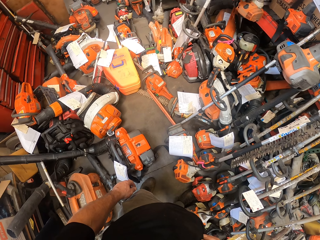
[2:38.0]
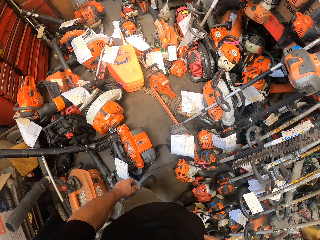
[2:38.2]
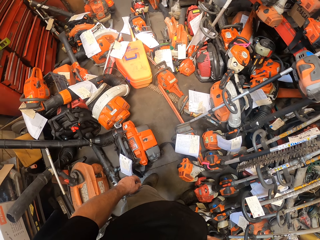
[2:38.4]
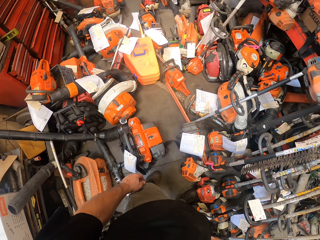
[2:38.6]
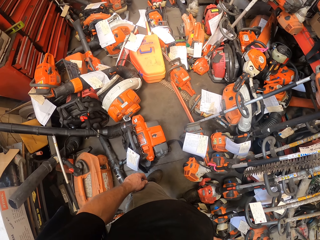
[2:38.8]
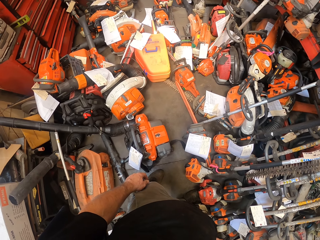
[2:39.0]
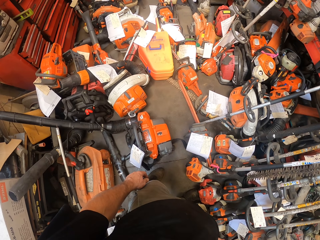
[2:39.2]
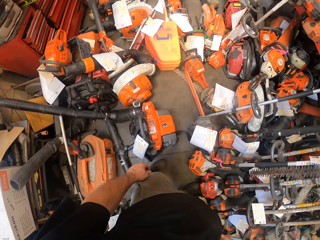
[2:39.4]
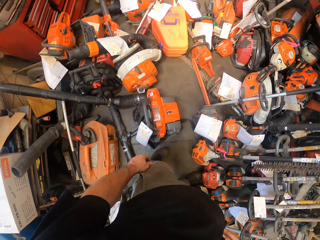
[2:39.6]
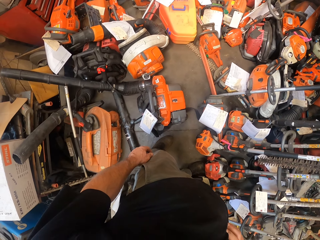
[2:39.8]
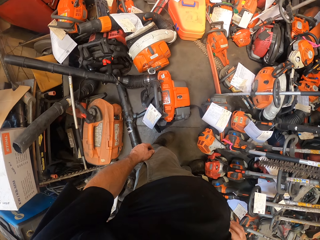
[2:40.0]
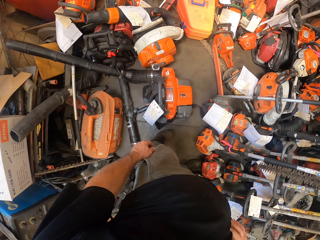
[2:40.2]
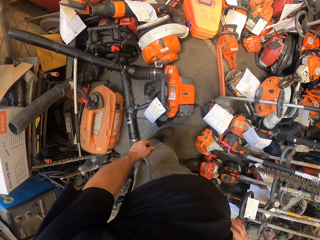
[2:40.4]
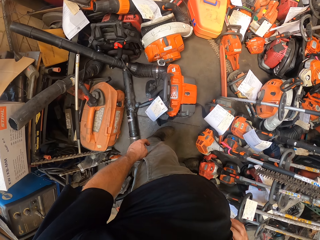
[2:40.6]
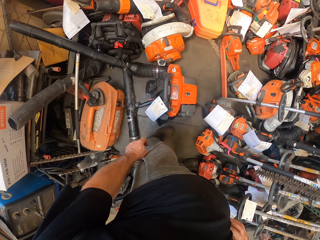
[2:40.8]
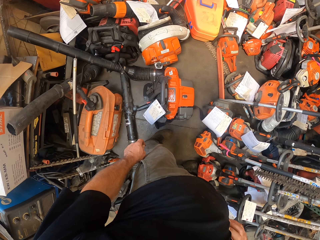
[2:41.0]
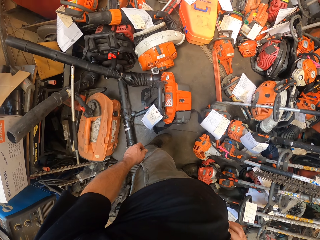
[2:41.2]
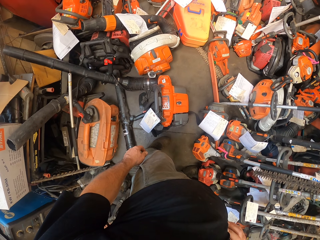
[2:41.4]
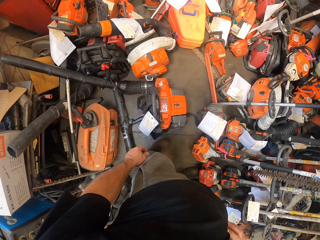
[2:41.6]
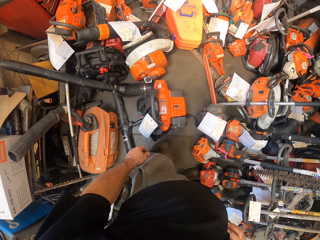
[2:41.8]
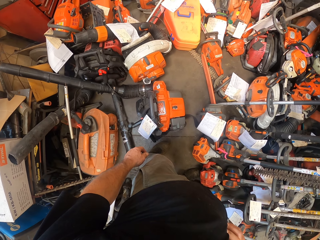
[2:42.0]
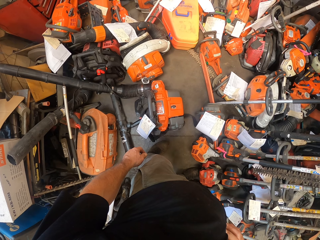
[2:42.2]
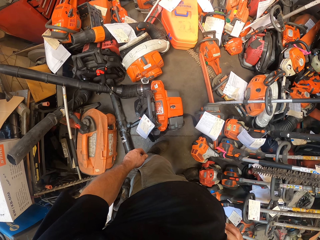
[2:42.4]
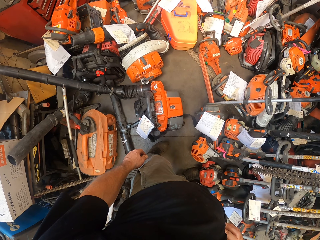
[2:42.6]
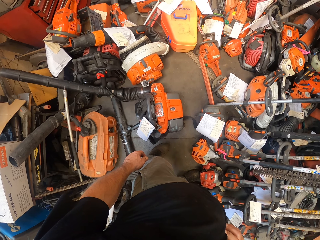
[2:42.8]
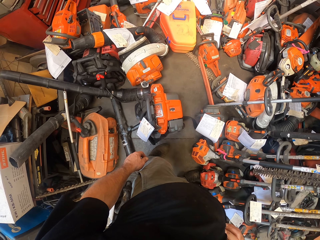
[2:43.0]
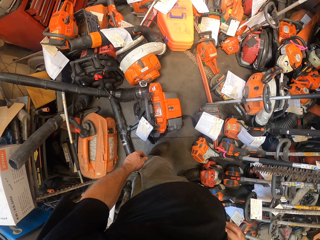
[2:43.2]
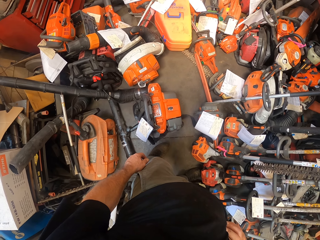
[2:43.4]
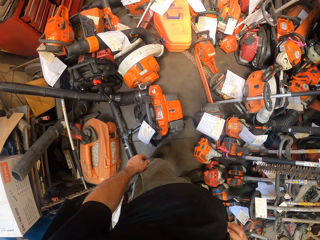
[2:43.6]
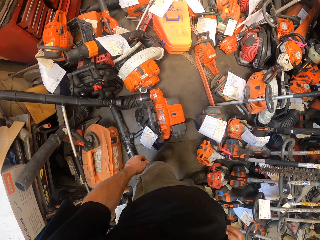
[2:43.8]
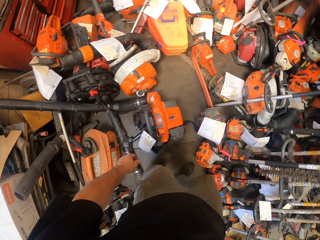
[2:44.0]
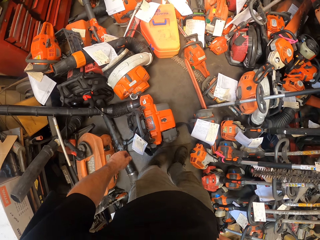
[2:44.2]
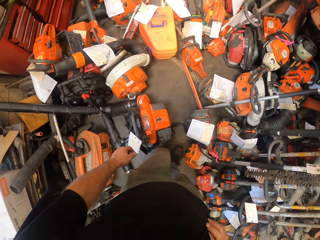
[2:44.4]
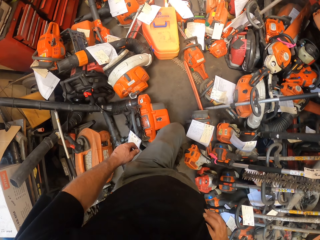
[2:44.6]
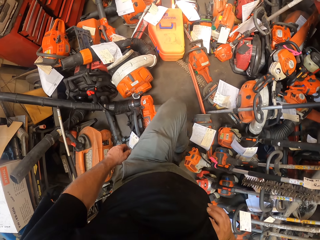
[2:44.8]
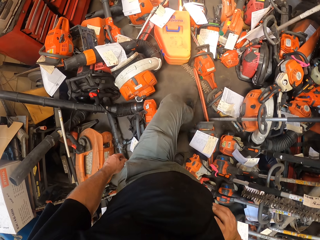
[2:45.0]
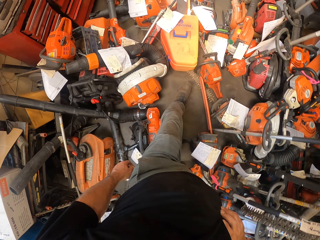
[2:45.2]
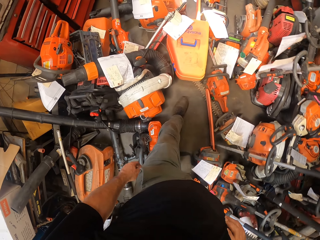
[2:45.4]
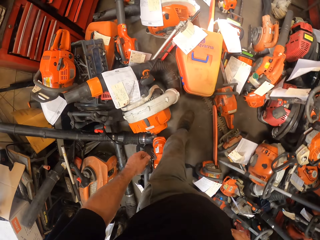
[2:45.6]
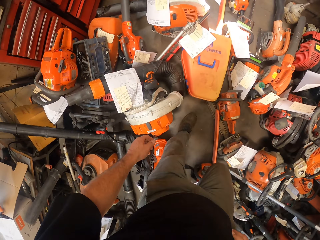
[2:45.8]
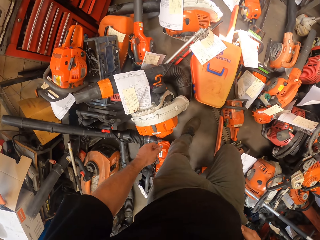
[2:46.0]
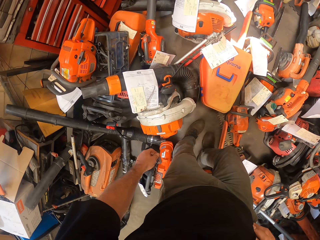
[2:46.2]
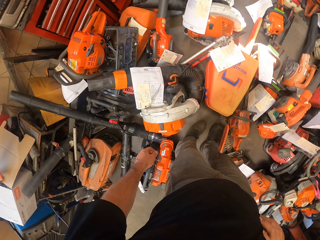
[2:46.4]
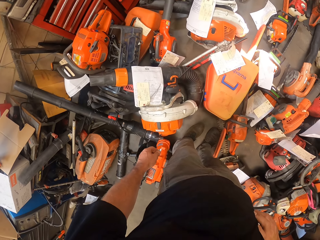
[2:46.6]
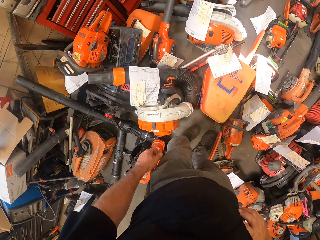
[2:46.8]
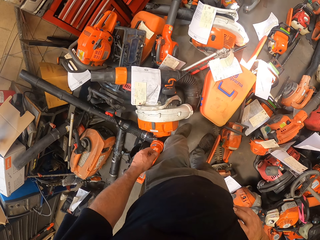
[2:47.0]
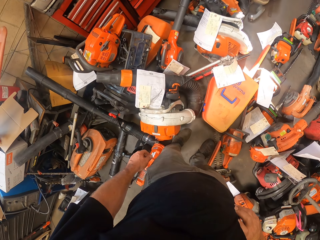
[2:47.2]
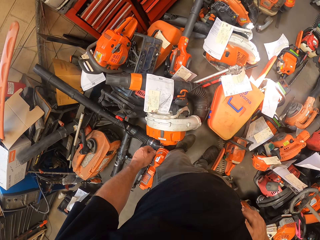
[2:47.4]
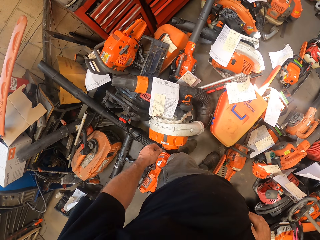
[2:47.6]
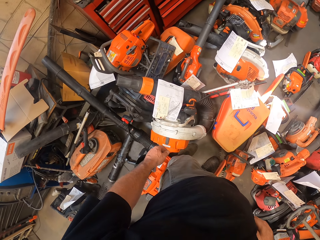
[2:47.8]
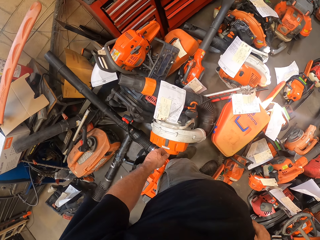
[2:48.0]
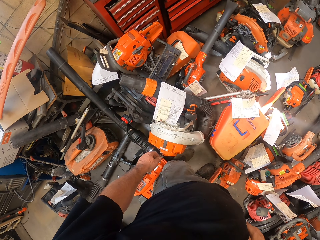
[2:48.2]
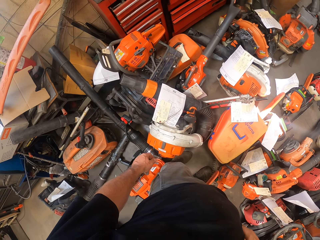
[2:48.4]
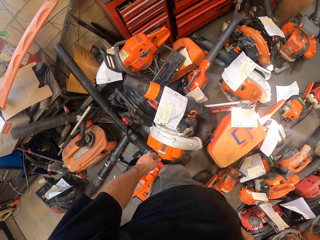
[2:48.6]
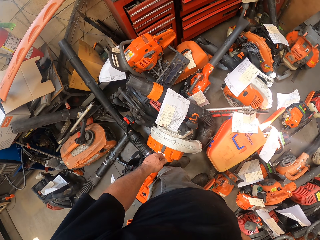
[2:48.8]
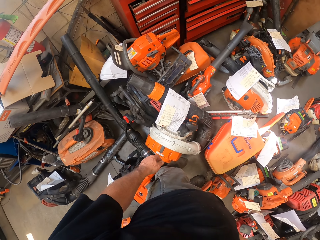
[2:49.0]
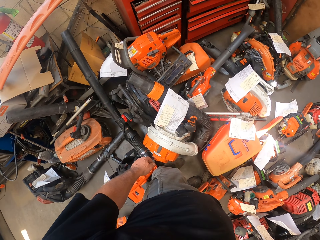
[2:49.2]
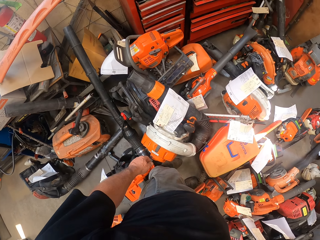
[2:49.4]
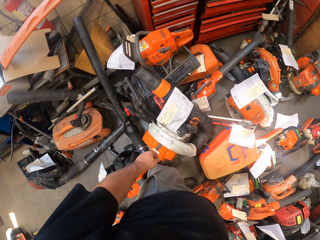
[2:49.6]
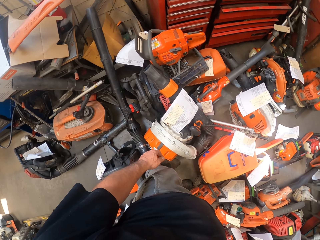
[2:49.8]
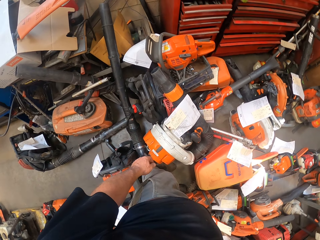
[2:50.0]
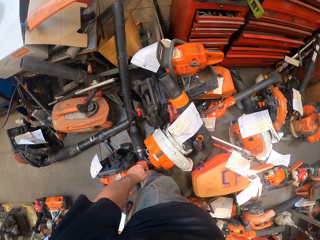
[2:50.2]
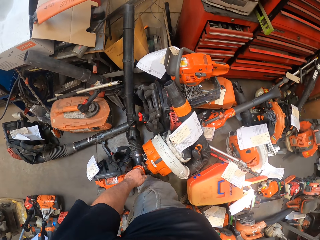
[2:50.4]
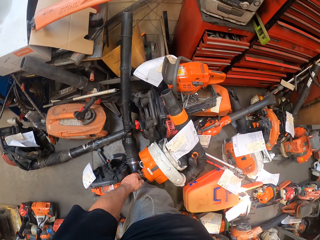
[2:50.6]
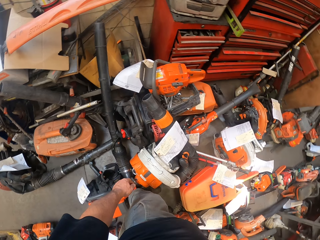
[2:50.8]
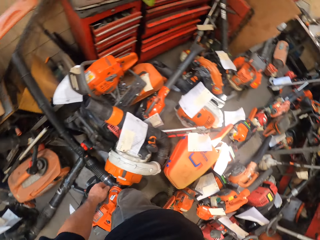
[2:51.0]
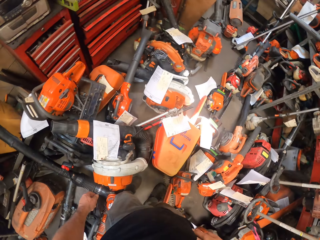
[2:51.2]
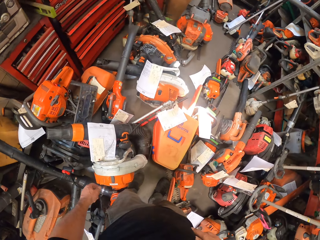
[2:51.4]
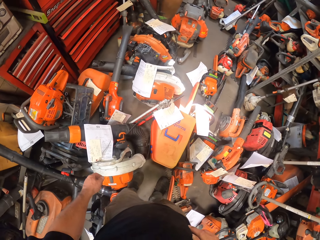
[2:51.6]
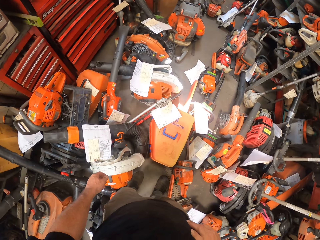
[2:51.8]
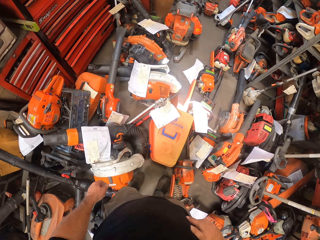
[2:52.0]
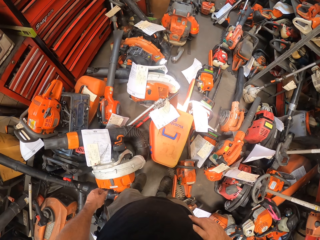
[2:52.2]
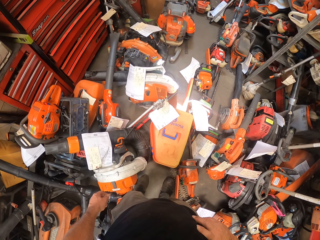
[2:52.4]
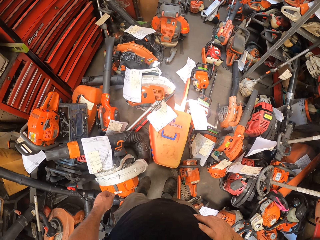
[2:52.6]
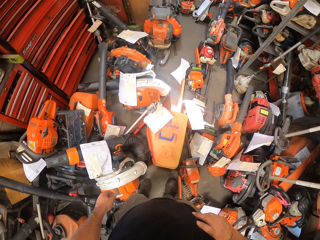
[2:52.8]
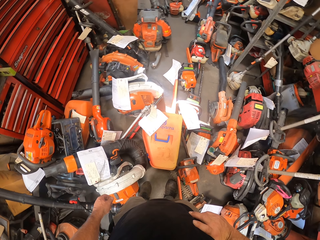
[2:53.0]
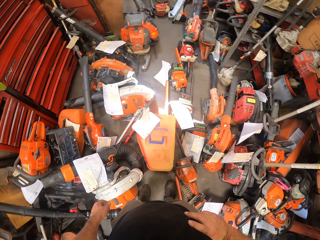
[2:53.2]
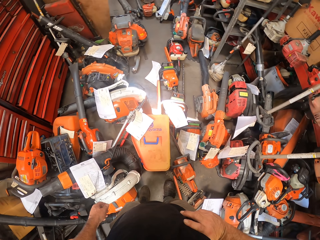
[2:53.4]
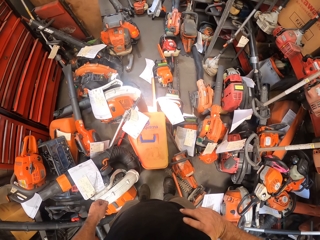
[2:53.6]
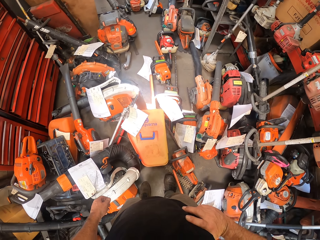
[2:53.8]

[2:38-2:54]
The camera wearer takes a step ahead. They stand with arm akimbo. They look around.

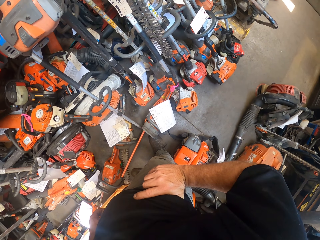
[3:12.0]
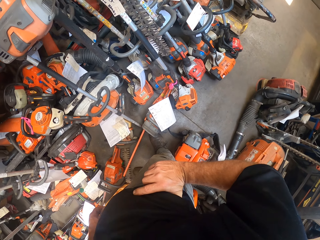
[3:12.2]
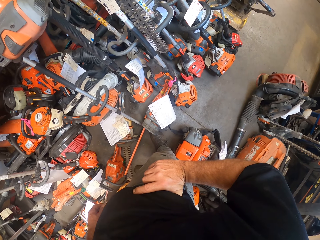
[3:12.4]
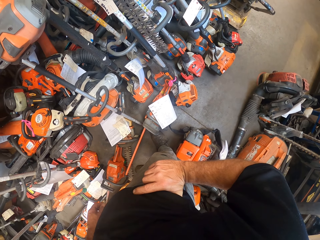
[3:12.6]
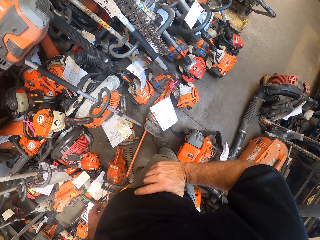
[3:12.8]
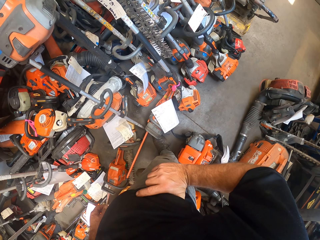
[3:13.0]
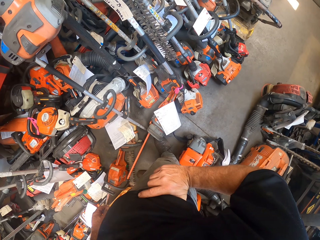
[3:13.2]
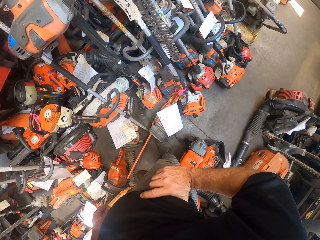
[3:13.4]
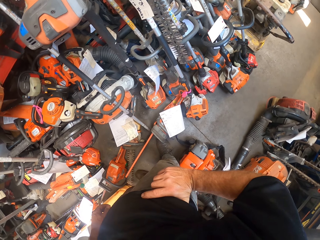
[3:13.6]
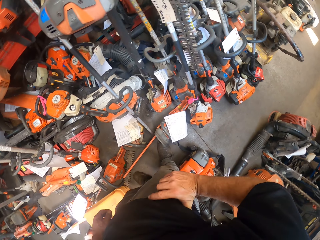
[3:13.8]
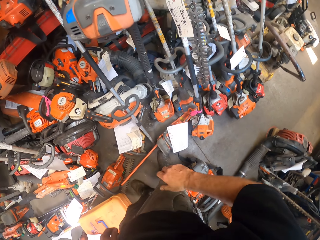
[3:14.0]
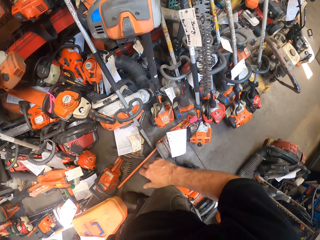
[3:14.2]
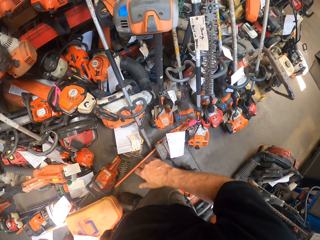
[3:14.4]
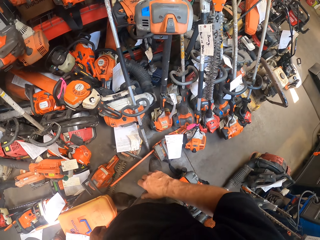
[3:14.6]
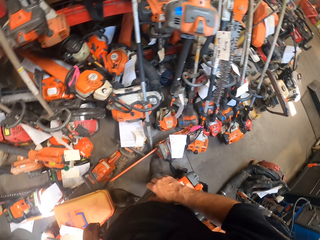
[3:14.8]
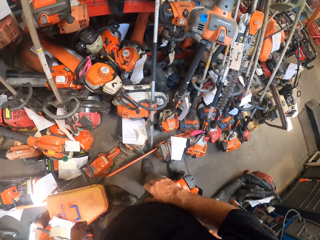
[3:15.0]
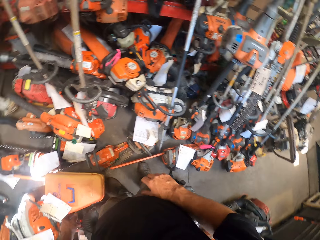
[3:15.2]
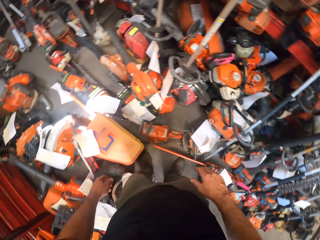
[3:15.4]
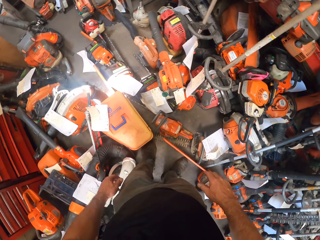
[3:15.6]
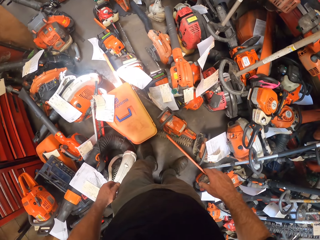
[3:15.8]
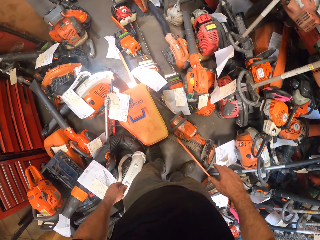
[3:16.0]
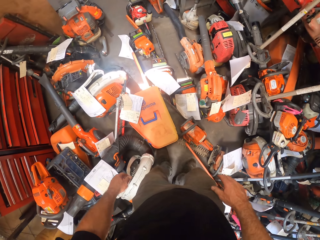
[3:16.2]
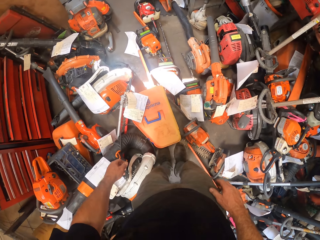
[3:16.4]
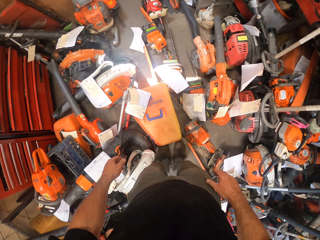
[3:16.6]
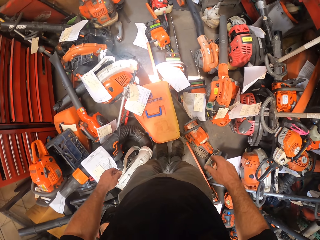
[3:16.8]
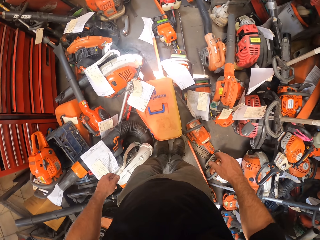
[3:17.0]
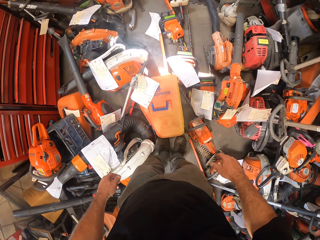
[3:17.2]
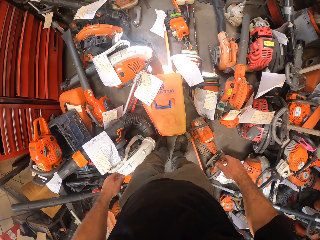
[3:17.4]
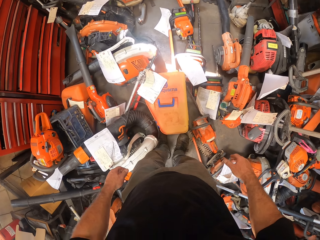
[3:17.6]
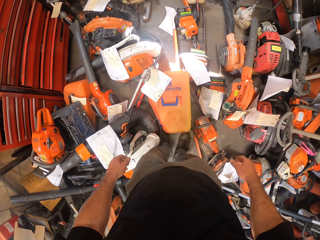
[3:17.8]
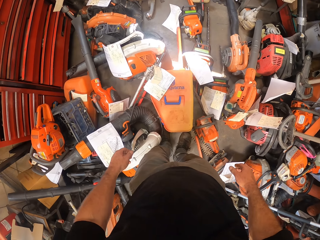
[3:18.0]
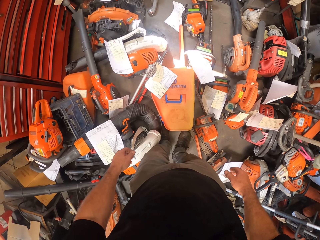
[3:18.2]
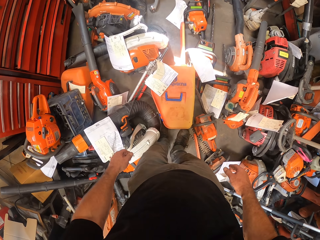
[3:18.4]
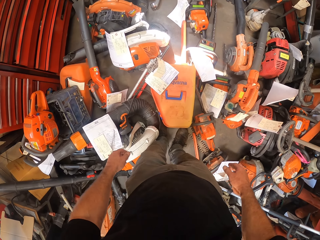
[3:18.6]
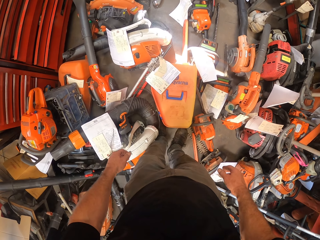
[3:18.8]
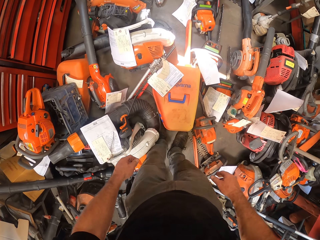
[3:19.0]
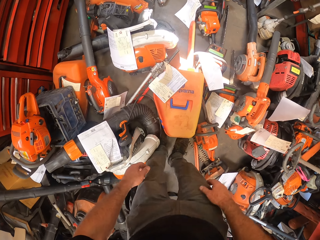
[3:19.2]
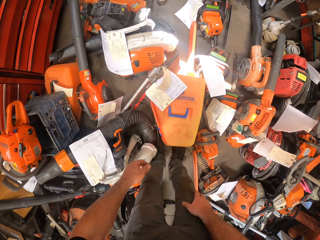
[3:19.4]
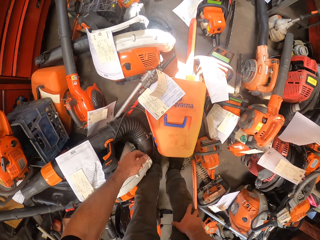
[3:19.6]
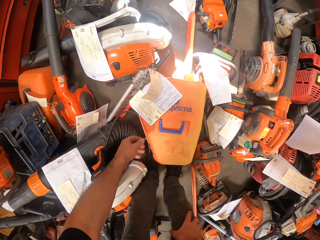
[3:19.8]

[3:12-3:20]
The camera wearer removes a hand from the waist. They look around.
